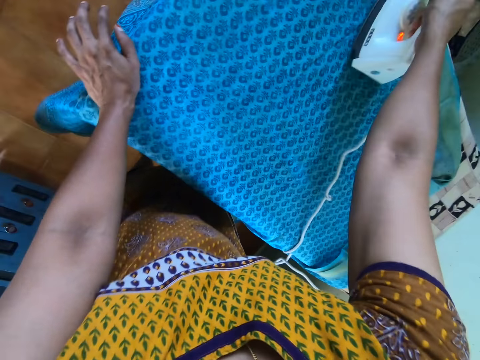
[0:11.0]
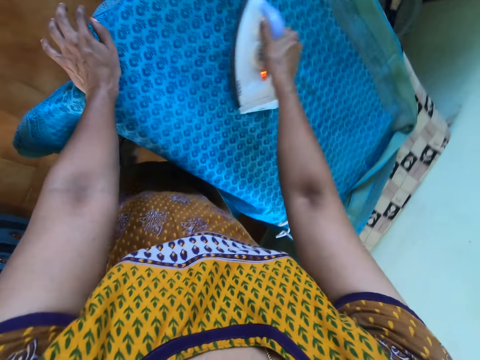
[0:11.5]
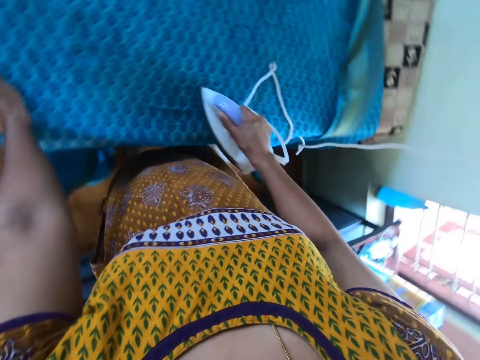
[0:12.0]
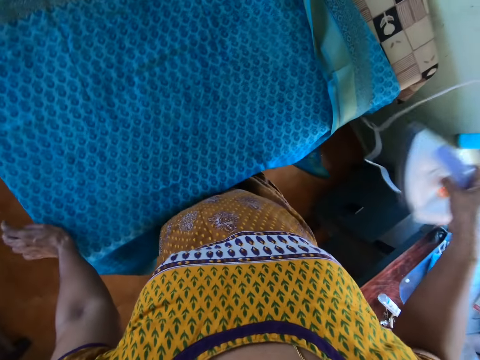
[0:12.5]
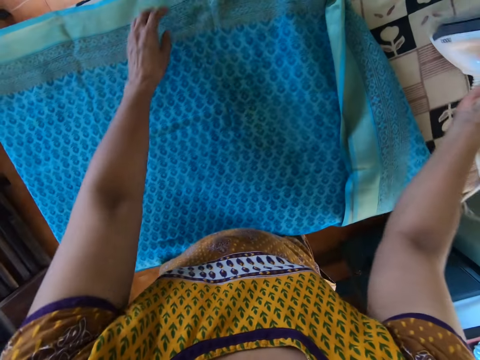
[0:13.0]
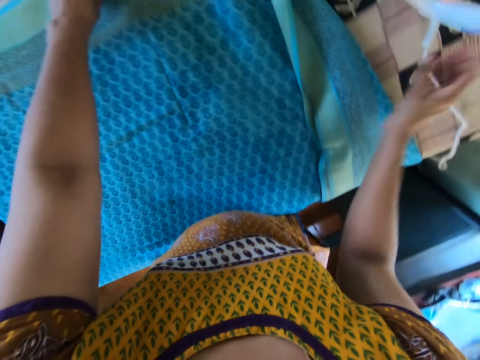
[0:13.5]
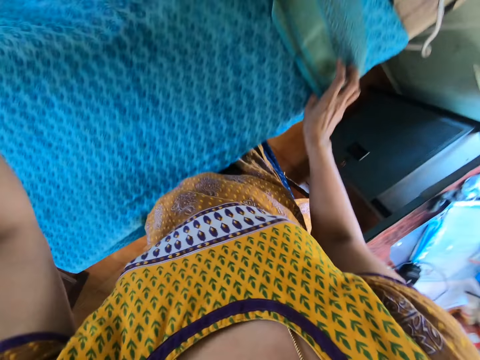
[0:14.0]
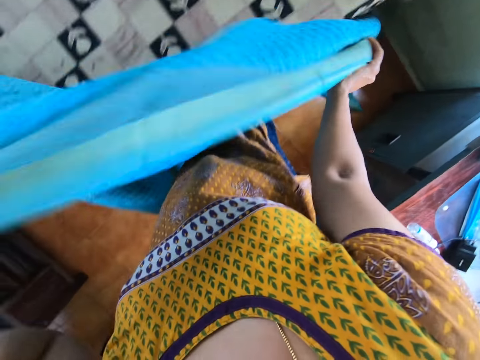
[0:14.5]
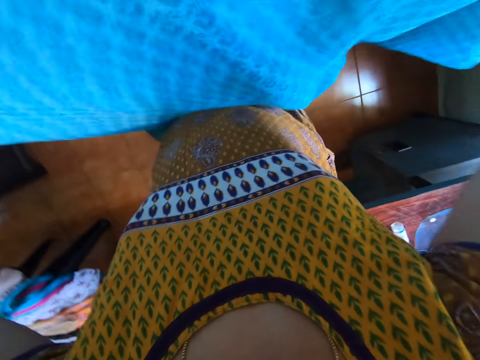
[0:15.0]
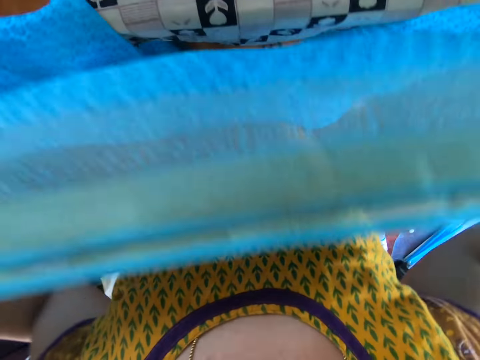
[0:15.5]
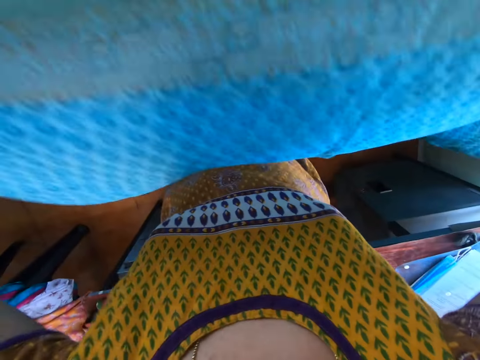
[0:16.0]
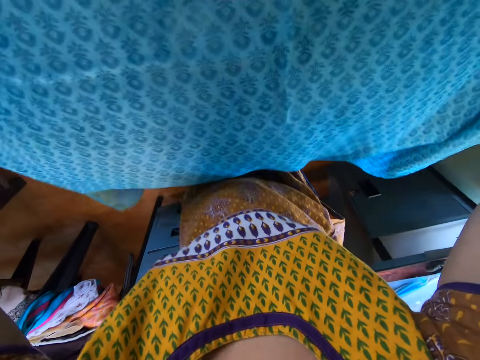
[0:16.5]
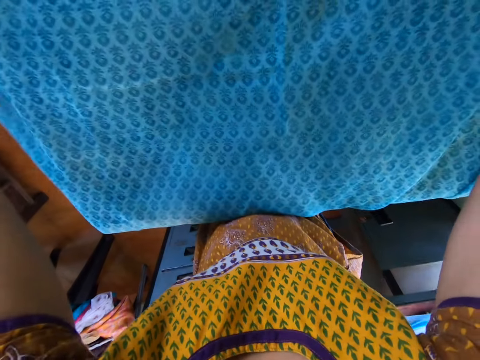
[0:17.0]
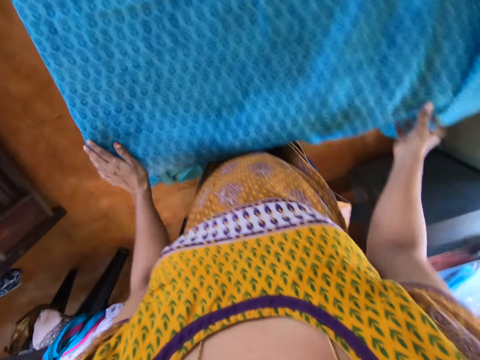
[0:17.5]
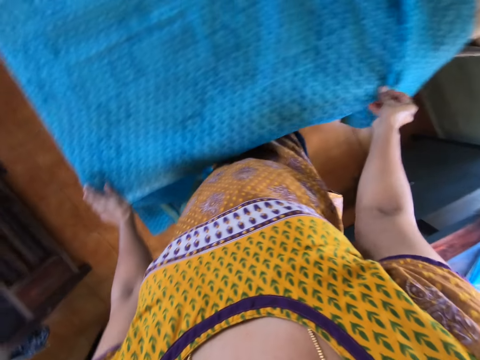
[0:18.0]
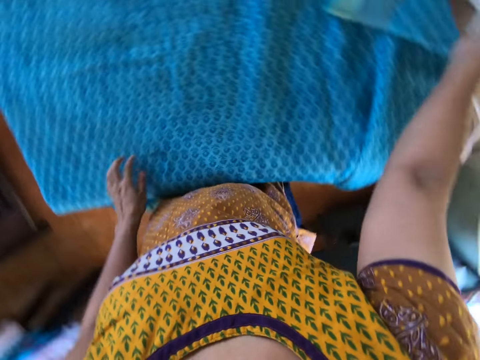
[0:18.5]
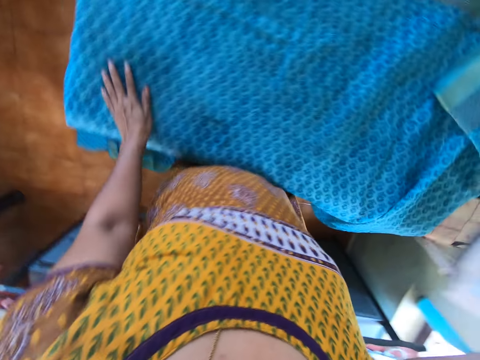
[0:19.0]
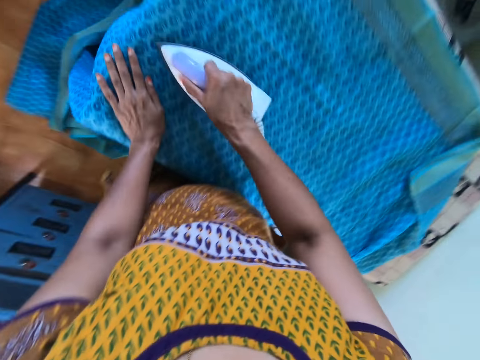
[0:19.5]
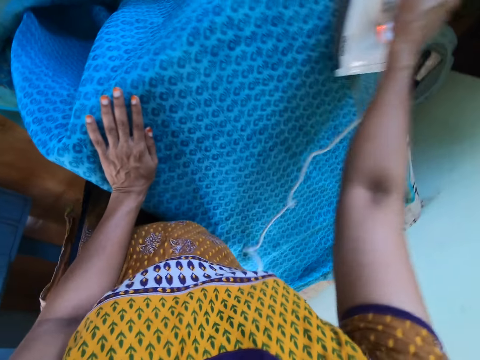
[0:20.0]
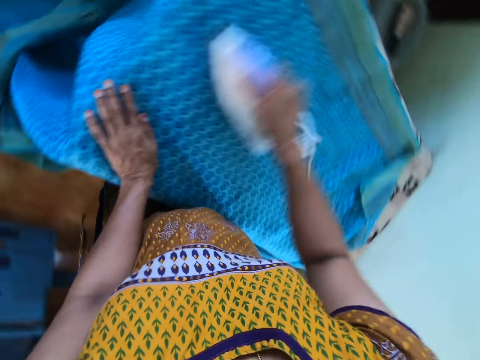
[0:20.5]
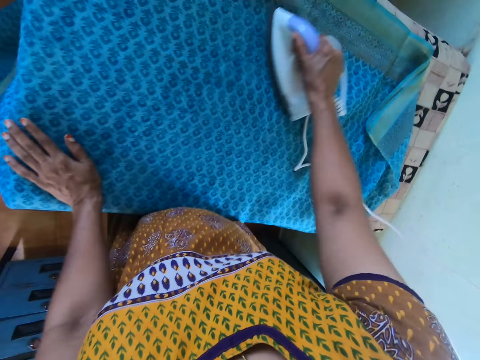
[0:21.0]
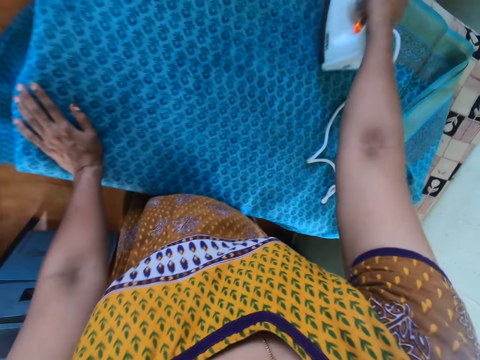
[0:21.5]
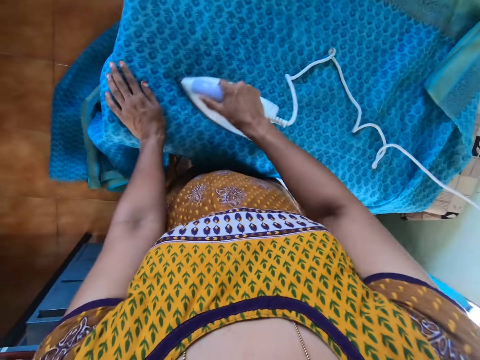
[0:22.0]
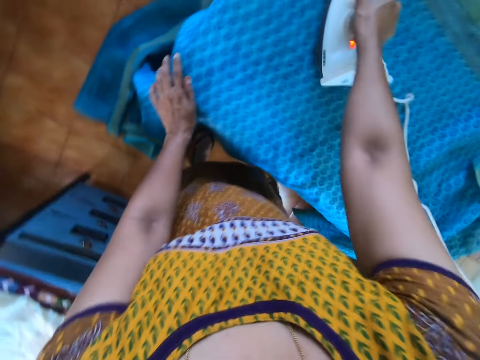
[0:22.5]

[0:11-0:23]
The camera wearer drops the electric iron on the ironing board with her right hand. She picks the fabric from the ironing board with her left hand and holds the fabric with both hands. She spreads the piece of cloth on the table. She drops the fabric on the ironing board with both hands. She adjusts the fabric on the ironing board with both hands. She touches the fabric on the ironing board with her left hand. She picks the electric iron from the ironing board with her right hand. She irons the fabric on the ironing board with the electric iron in her right hand.

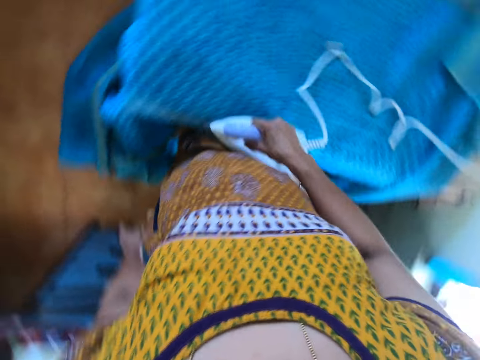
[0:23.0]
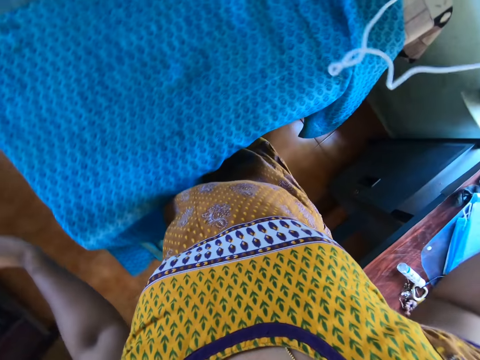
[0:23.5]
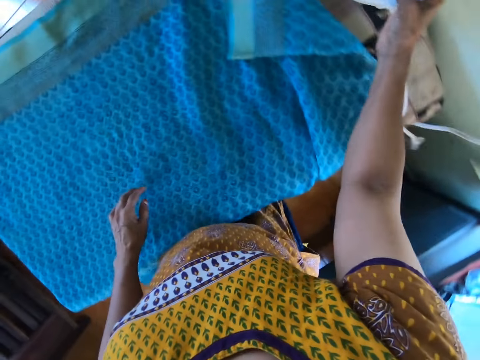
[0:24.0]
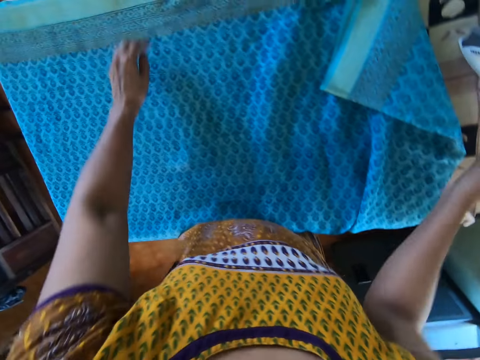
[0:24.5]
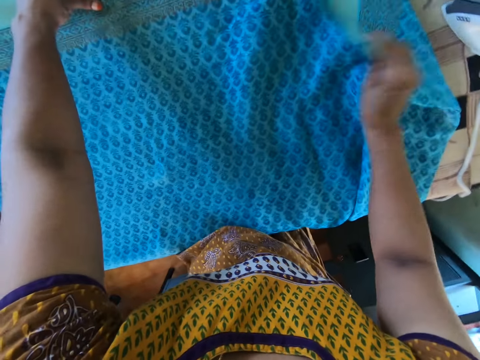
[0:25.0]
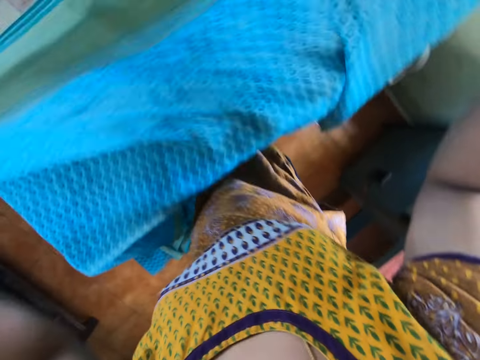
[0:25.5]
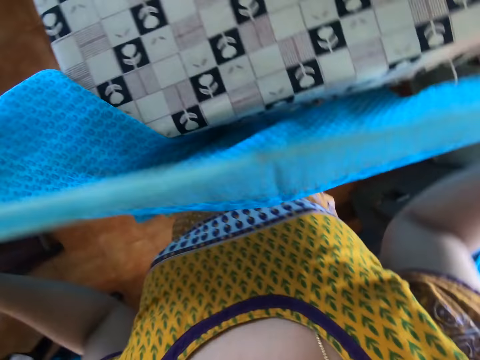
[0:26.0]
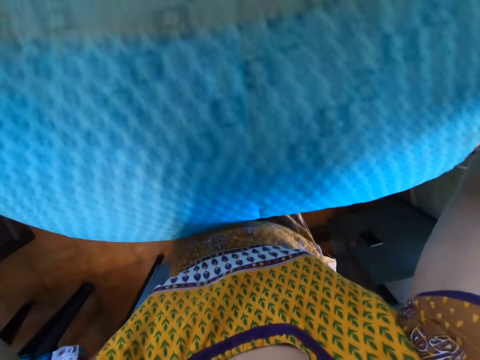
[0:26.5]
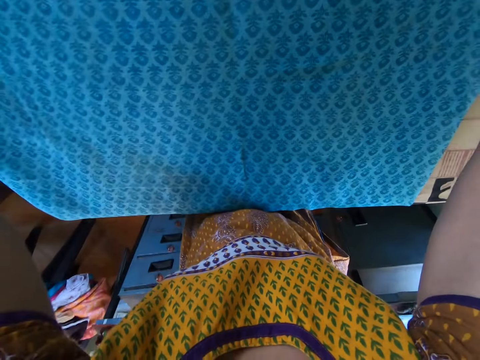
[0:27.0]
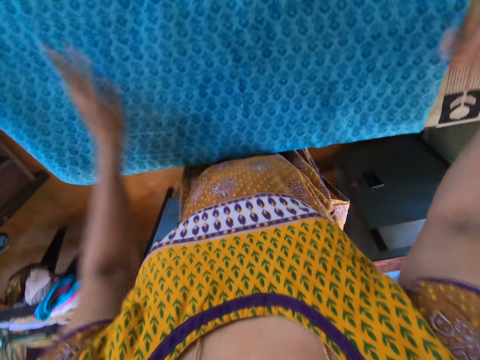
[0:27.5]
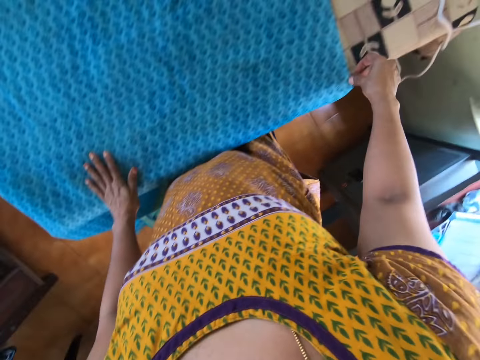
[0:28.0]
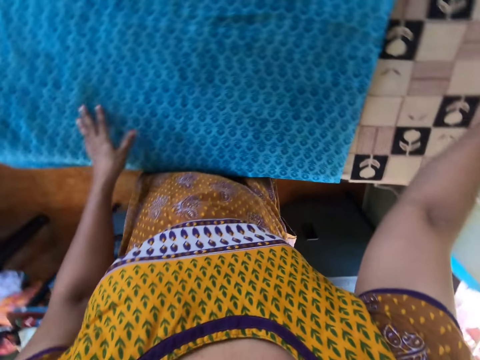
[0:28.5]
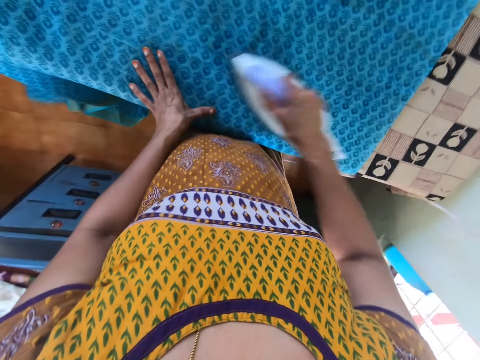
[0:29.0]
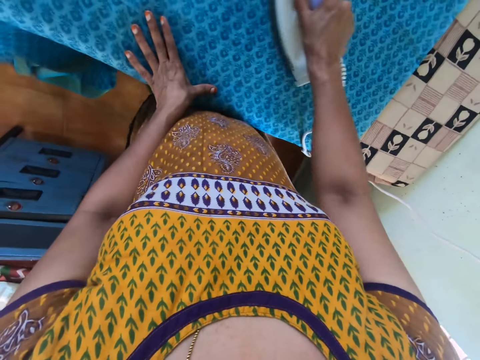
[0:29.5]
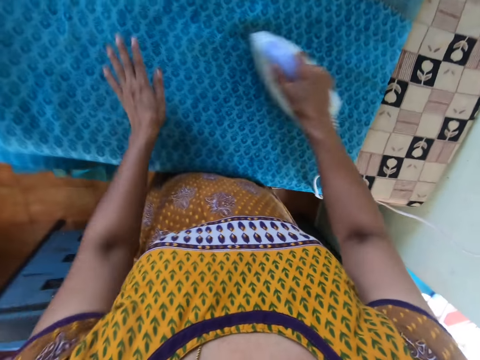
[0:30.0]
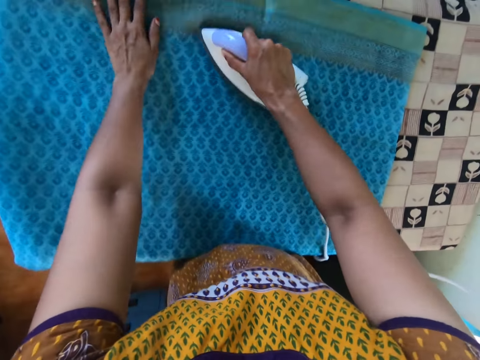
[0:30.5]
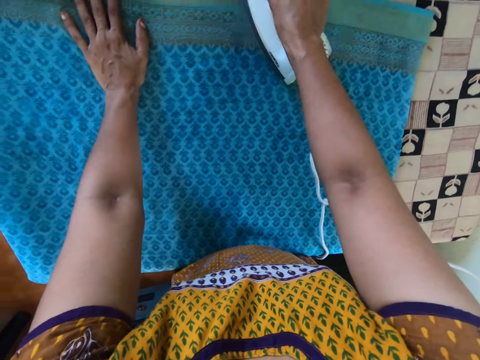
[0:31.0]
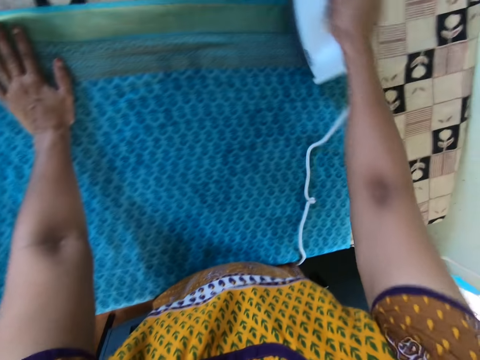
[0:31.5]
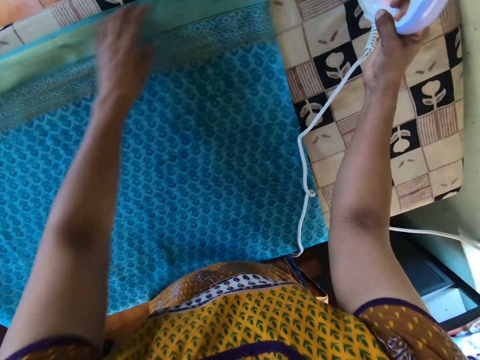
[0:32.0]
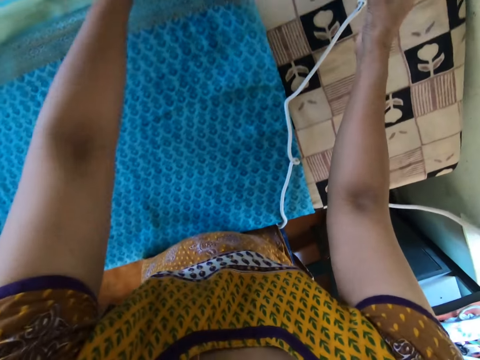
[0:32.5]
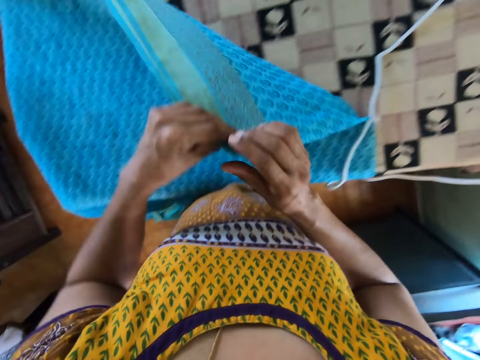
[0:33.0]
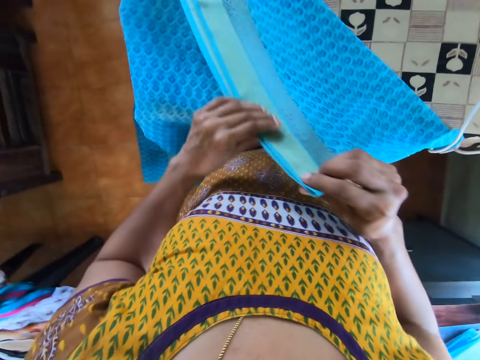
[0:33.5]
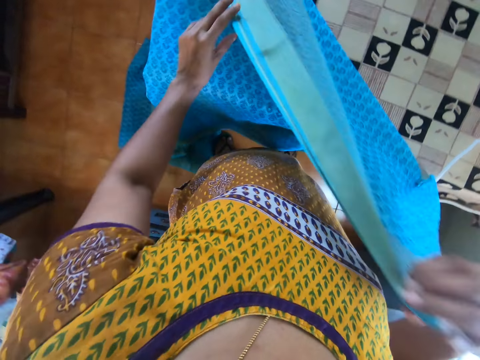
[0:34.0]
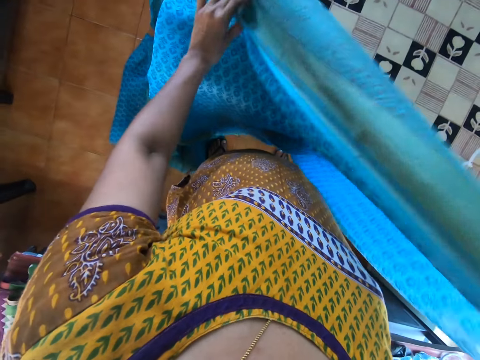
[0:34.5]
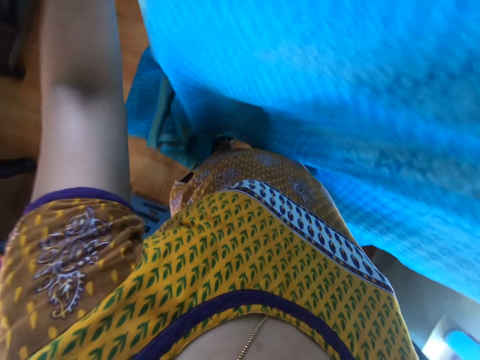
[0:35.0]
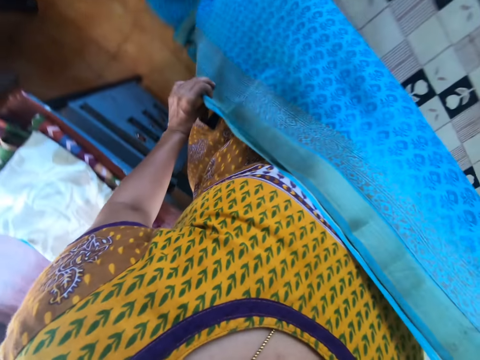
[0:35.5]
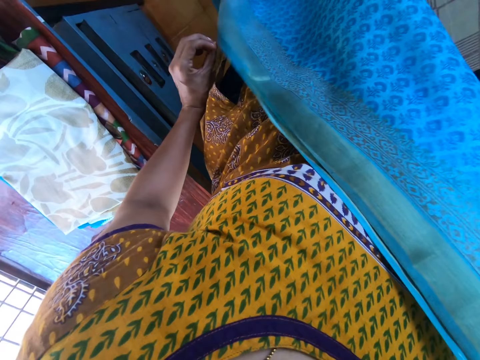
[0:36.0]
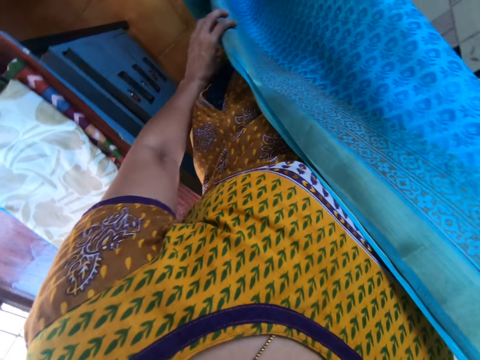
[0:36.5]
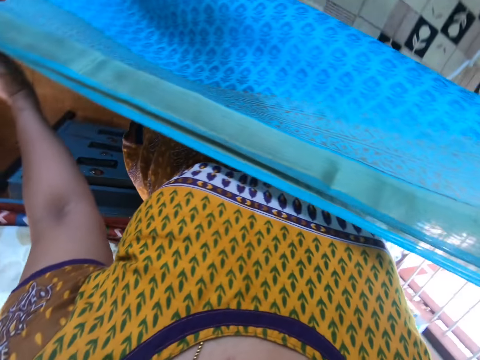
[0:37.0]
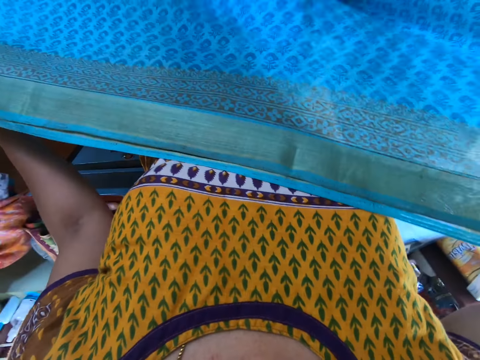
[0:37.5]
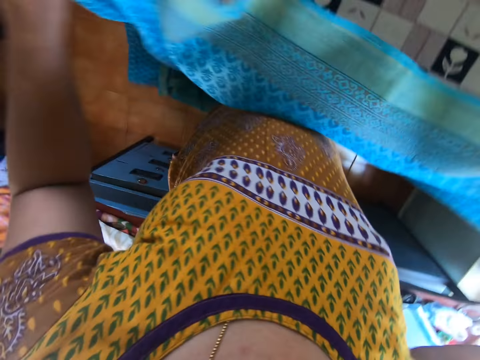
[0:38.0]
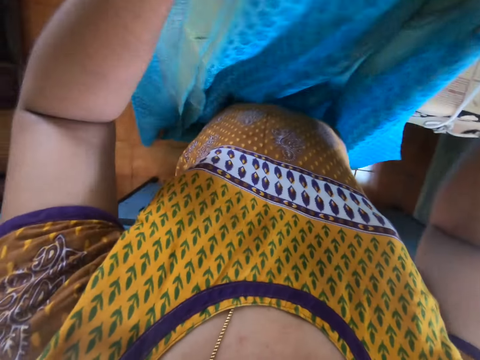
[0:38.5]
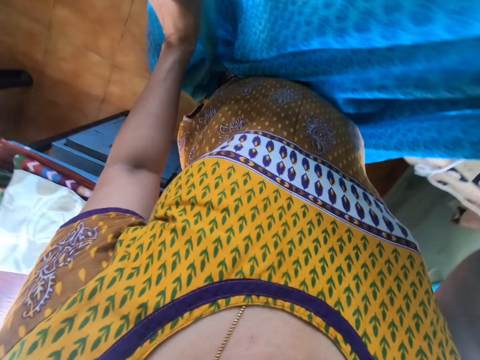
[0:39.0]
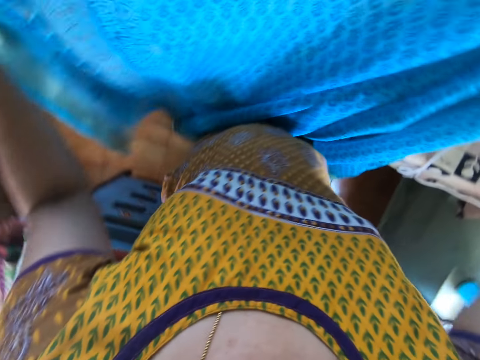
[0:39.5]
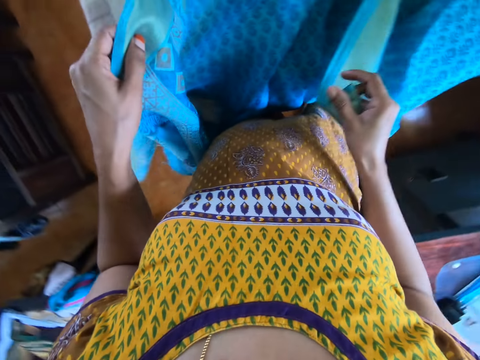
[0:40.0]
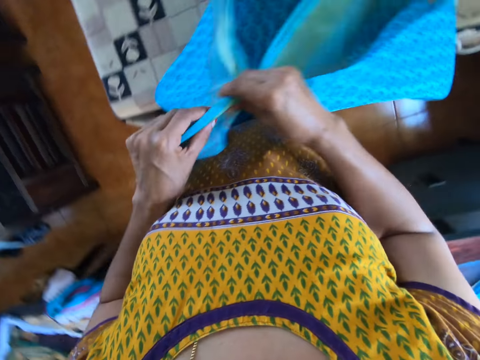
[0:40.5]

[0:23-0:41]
The camera wearer drops the electric iron on the ironing board with her right hand. She picks the fabric from the ironing board with her left hand. She spreads the piece of cloth on the table. She drops the fabric on the ironing board with both hands. She adjusts the fabric on the ironing board with her right hand. She touches the fabric on the ironing board with her left hand. She irons the fabric on the ironing board with the electric iron in her right hand. She drops the electric iron on the ironing board with her right hand. She picks the fabric from the ironing board with her left hand. She adjusts the fabric with both hands. She irons the piece of cloth on the table with an iron box.
